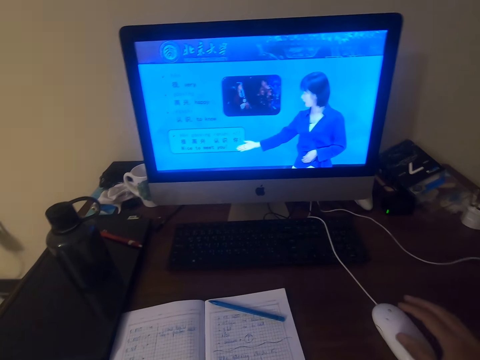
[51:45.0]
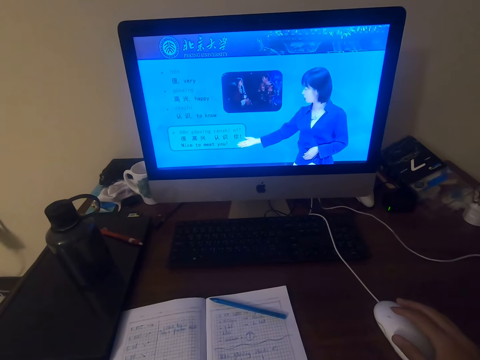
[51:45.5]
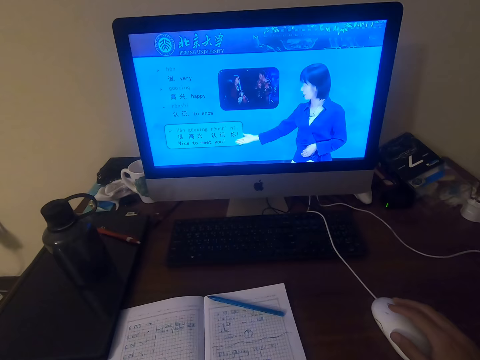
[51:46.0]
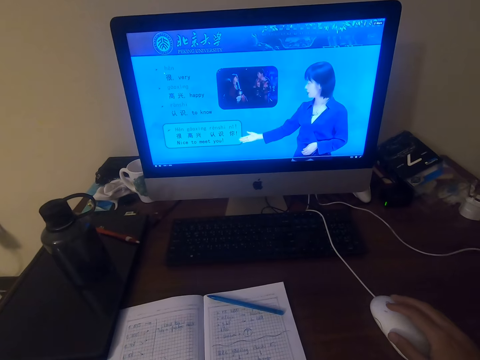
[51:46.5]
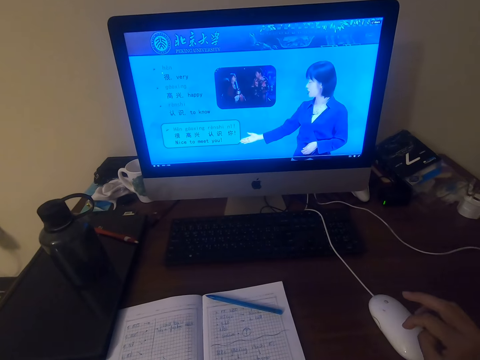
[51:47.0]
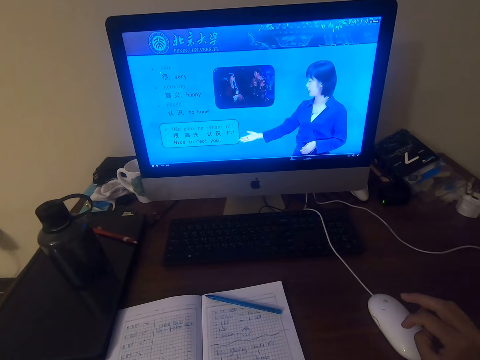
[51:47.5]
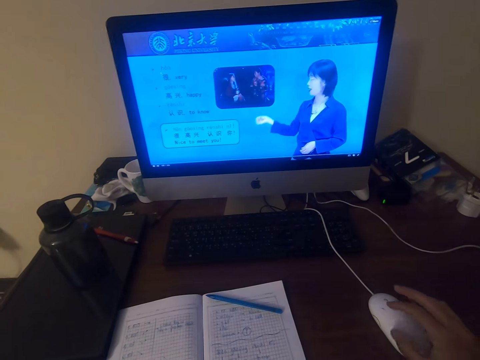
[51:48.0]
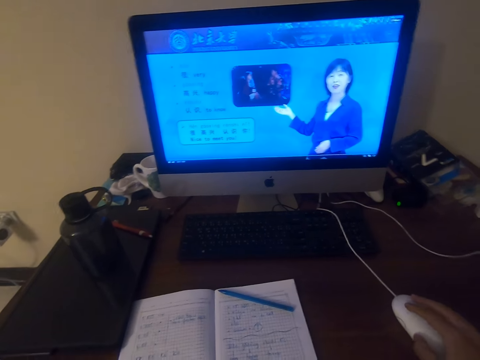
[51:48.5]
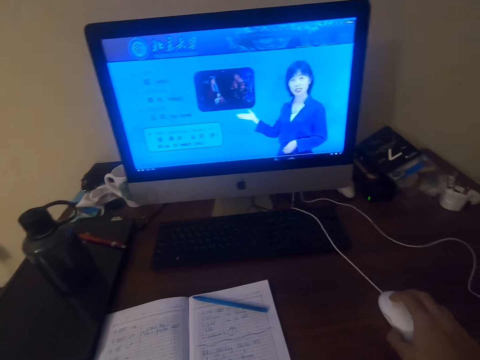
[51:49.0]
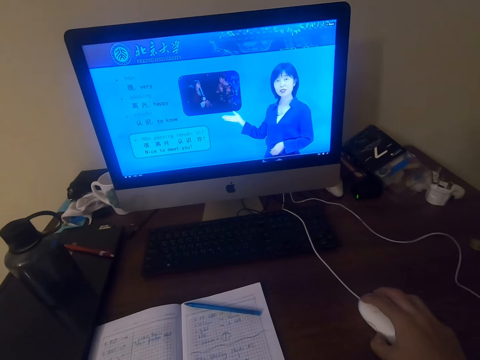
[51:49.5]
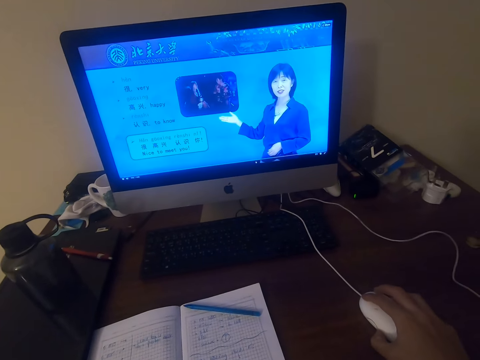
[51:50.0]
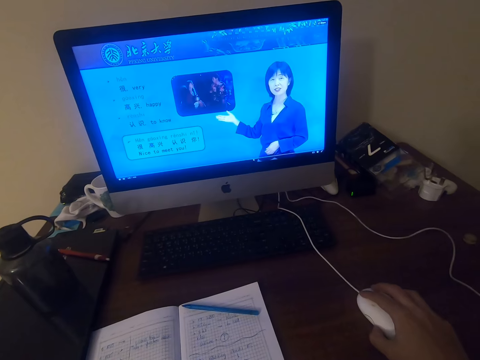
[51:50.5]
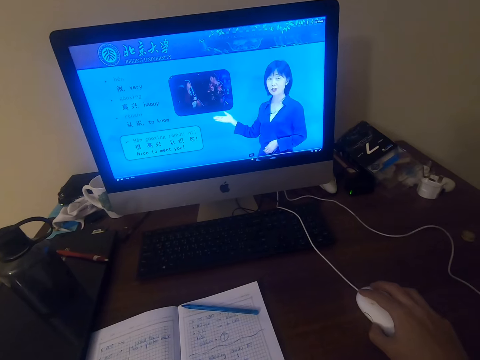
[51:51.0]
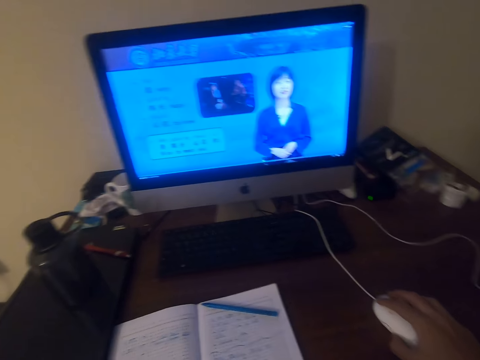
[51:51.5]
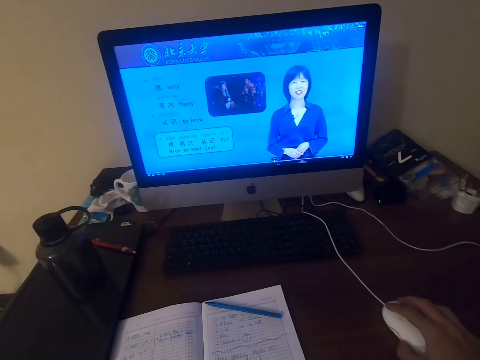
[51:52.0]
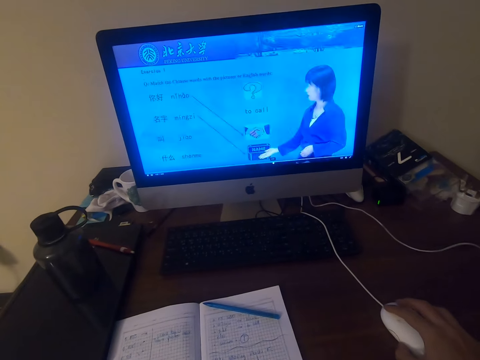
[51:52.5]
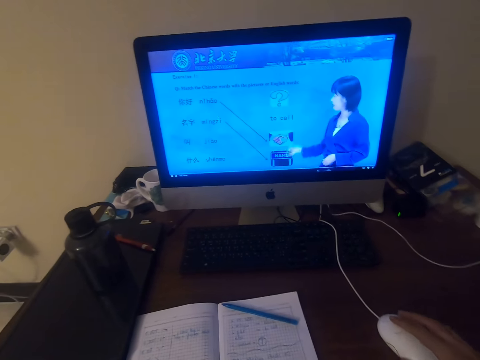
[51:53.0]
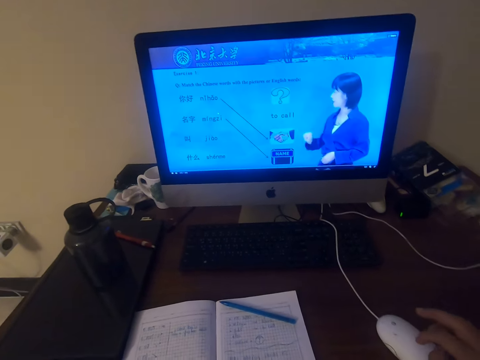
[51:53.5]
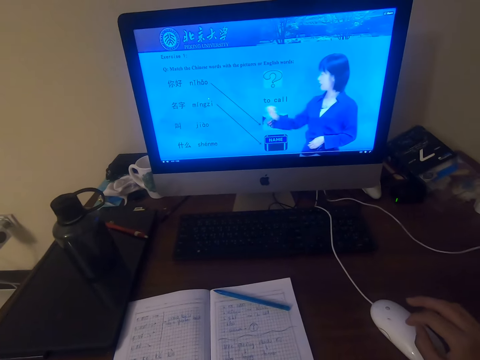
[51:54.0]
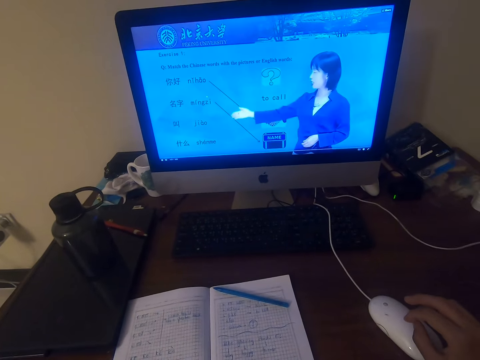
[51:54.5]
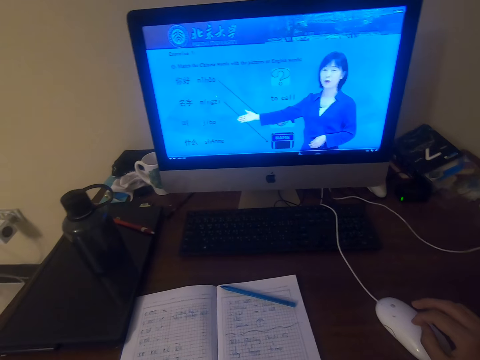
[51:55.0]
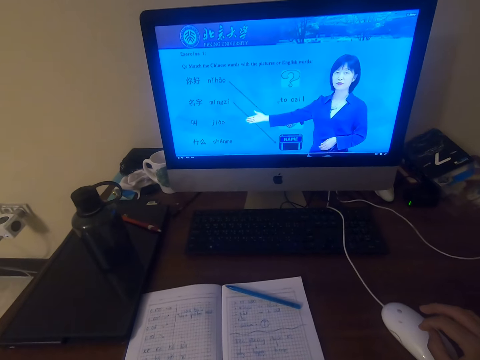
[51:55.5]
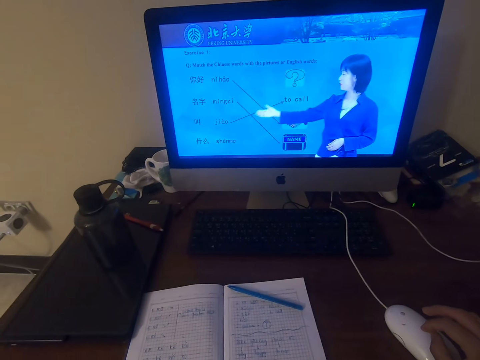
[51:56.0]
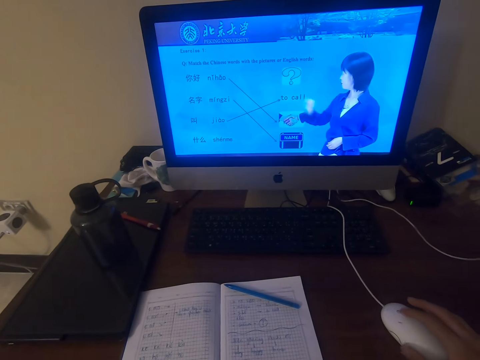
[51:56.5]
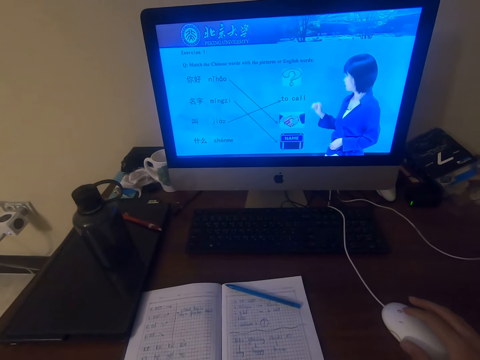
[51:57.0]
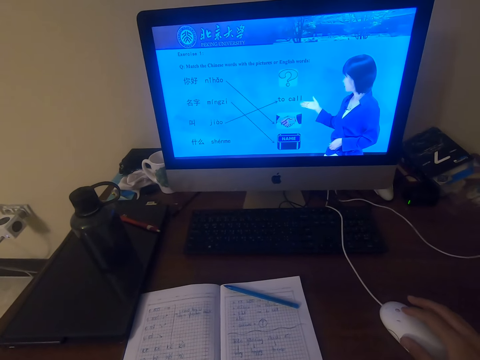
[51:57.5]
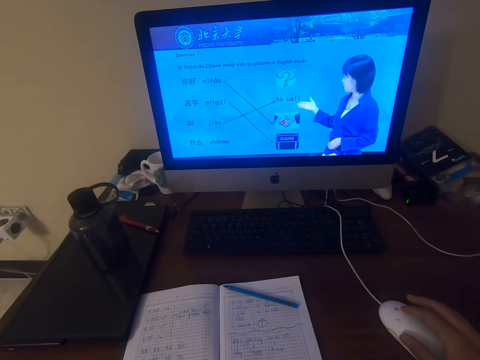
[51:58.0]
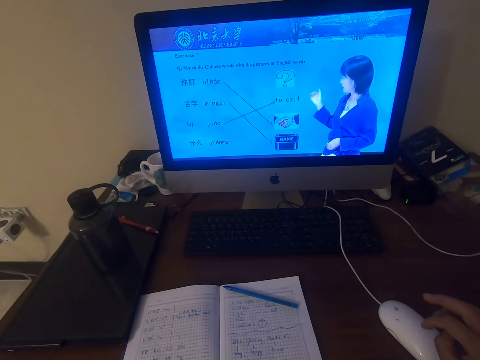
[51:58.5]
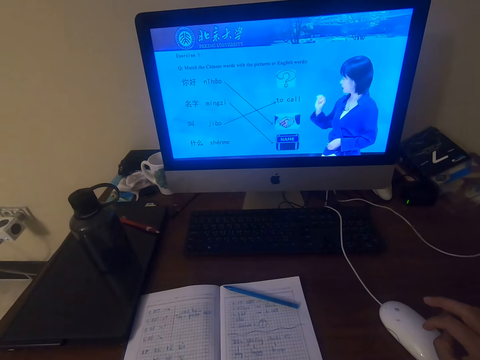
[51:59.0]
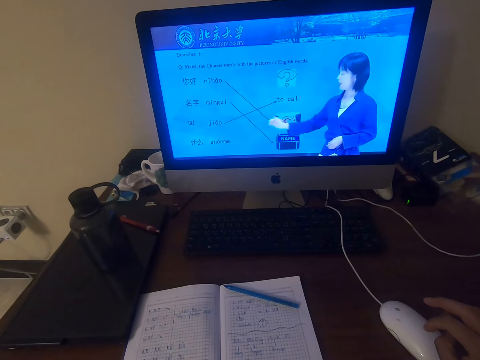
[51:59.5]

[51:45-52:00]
The camera wearer operates the desktop on the table with a mouse. They watch the video in the desktop screen on the table. They operate the desktop on the table with the mouse. They watch the video in the desktop screen on the table. They talk.

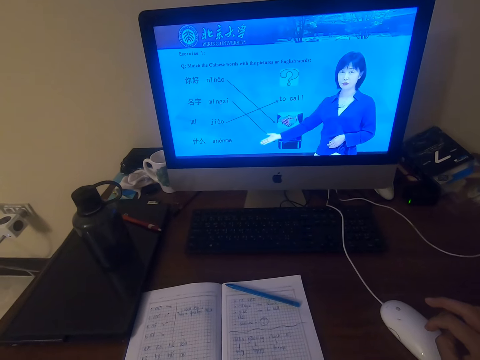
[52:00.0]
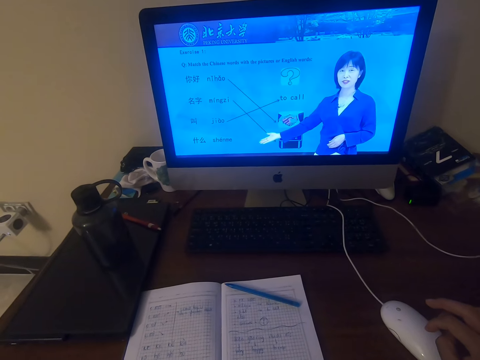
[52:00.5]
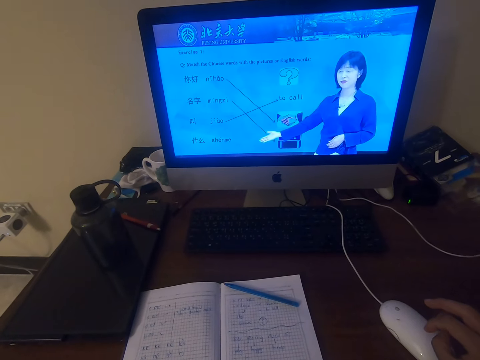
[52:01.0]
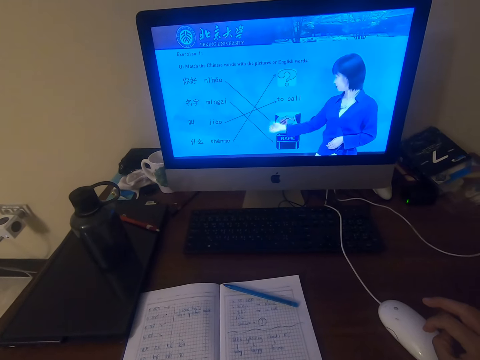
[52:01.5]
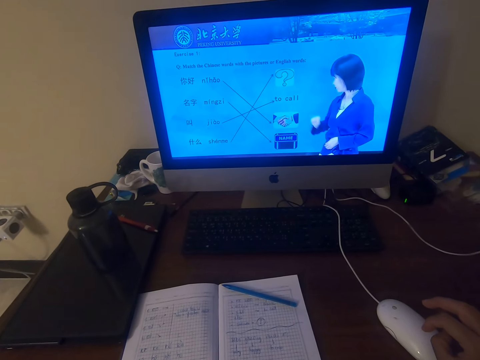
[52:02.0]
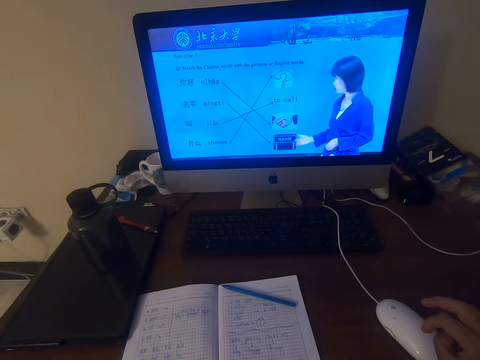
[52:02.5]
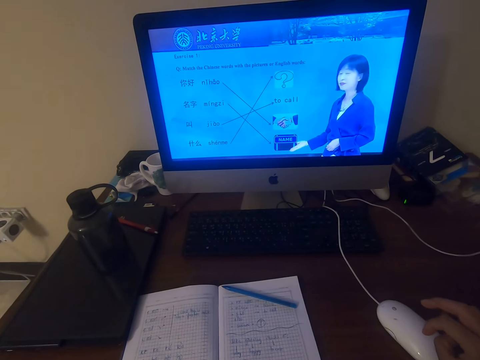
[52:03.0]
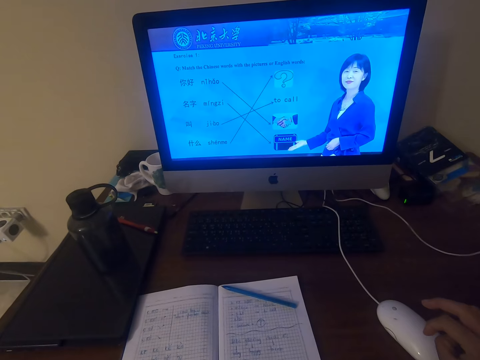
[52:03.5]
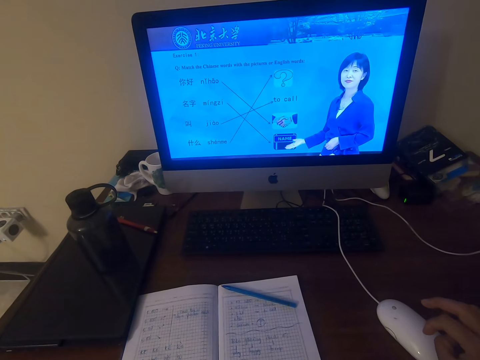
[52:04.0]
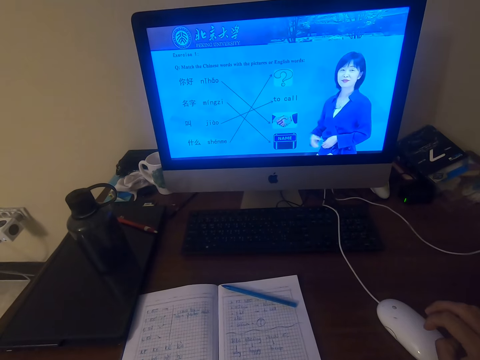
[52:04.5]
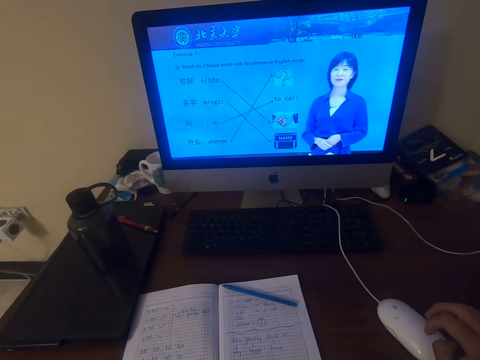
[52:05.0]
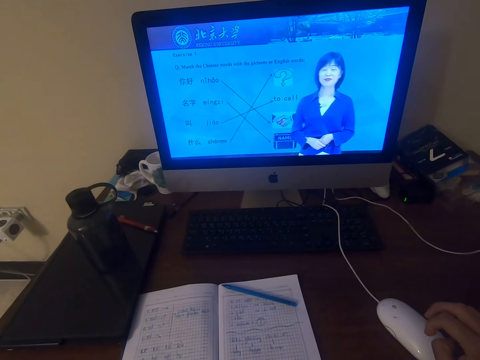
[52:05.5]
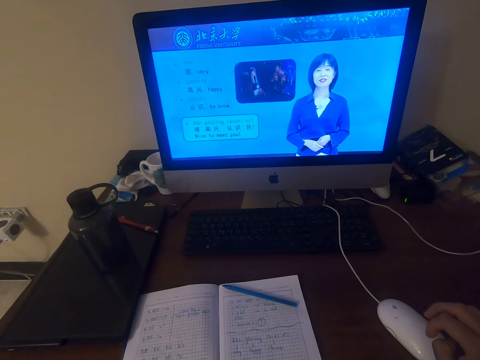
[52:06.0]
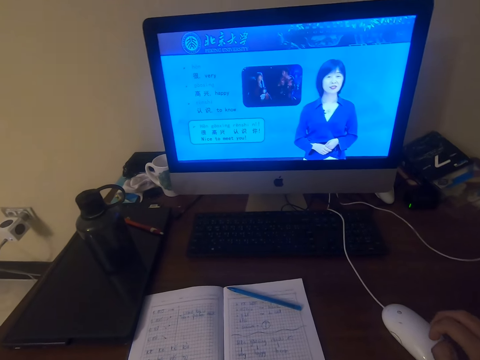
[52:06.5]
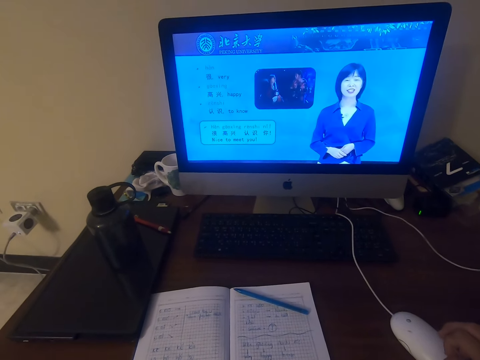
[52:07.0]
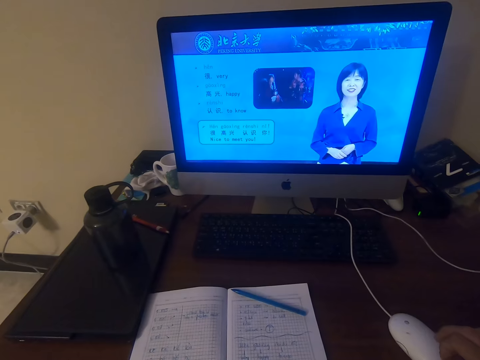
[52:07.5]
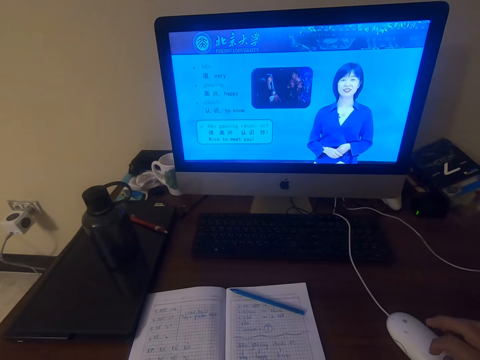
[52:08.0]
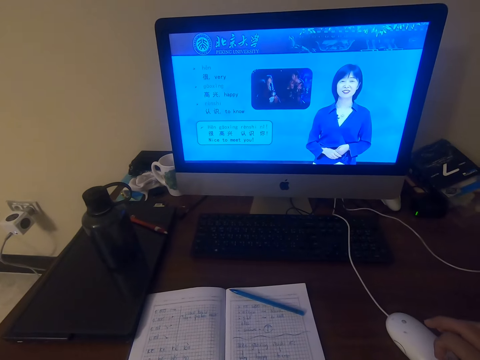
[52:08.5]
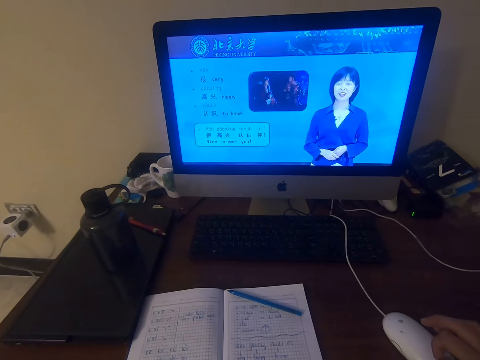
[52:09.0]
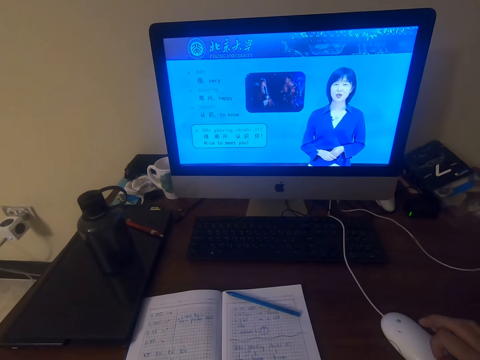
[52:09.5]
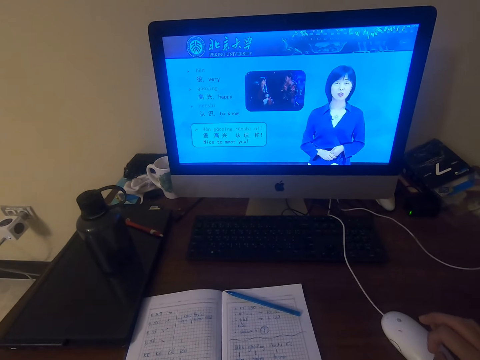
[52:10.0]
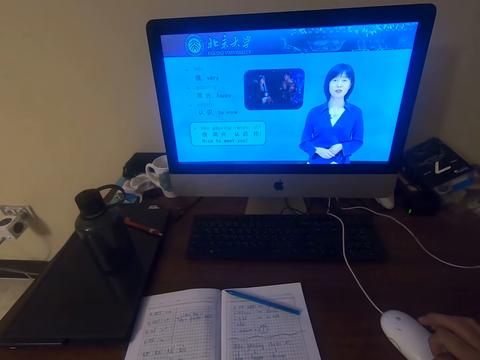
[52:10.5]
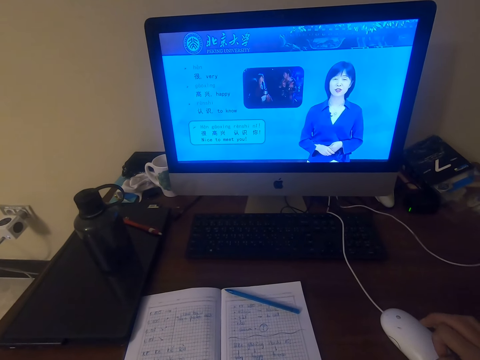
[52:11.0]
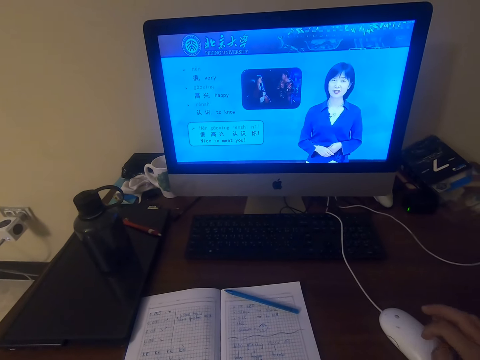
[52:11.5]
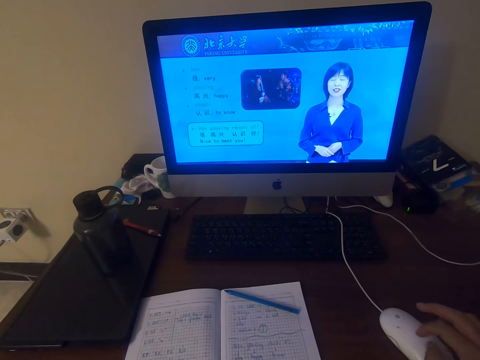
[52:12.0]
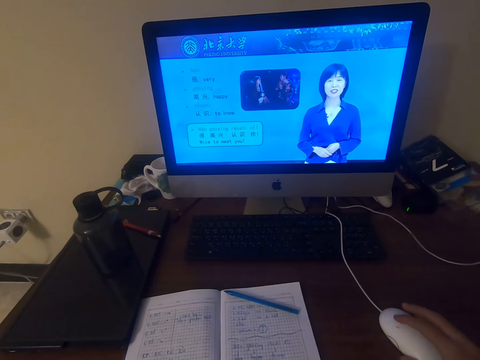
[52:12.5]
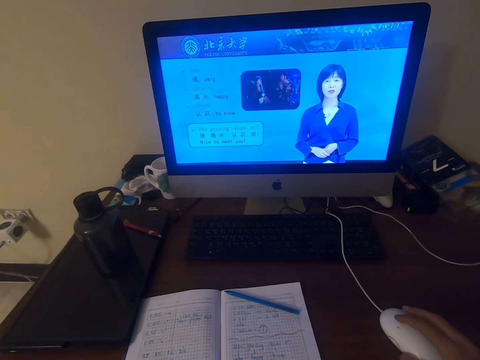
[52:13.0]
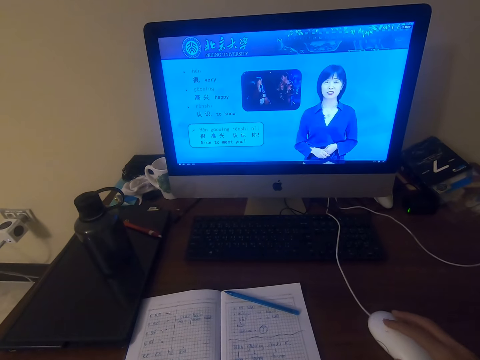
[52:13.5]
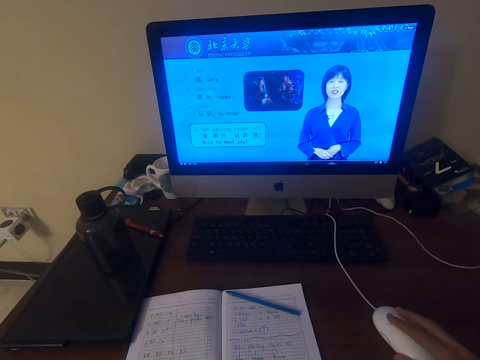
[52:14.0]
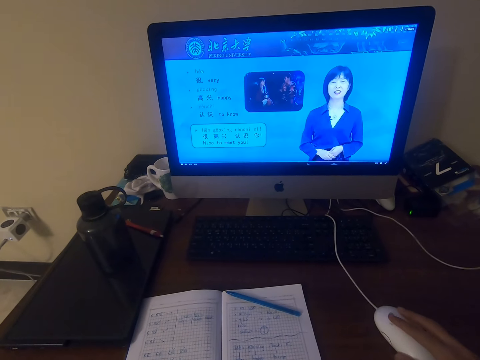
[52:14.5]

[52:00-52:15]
The camera wearer watches on the machine. They operate the desktop on the table with a mouse.
